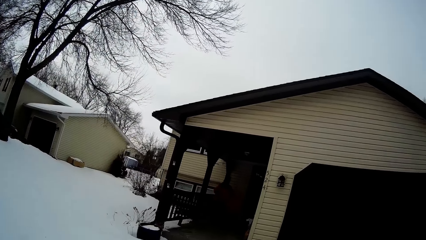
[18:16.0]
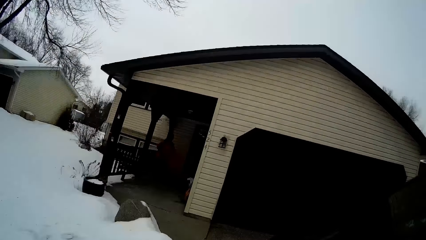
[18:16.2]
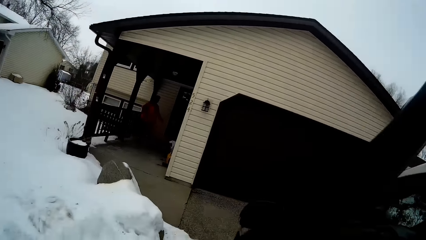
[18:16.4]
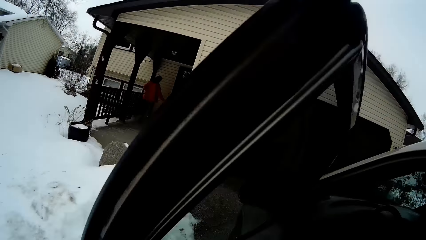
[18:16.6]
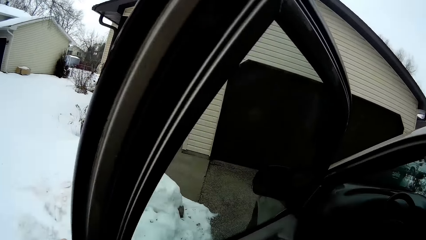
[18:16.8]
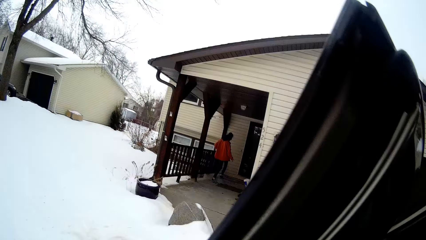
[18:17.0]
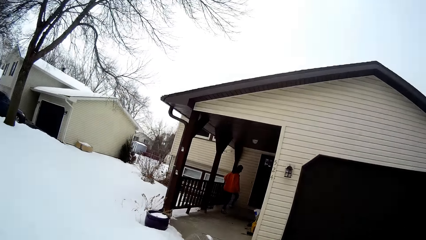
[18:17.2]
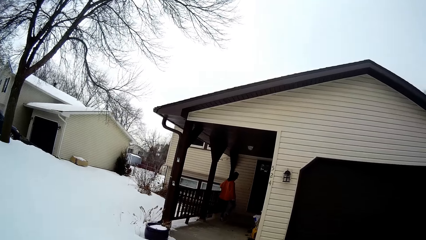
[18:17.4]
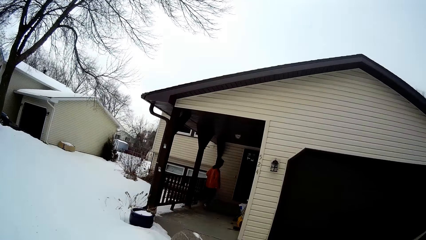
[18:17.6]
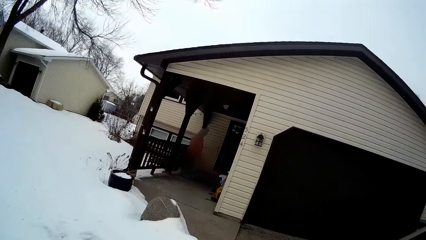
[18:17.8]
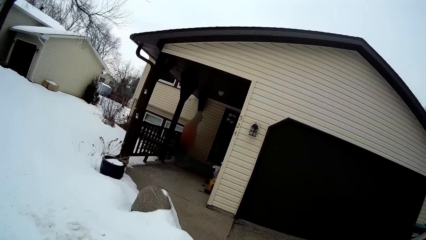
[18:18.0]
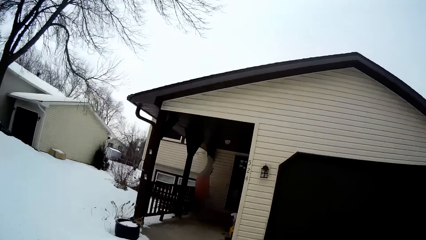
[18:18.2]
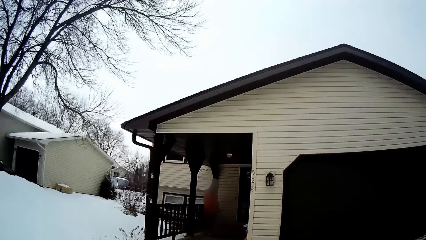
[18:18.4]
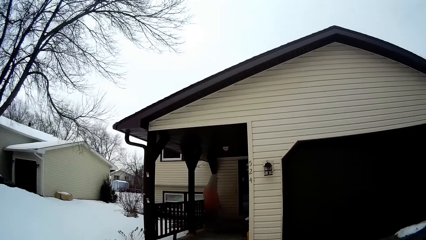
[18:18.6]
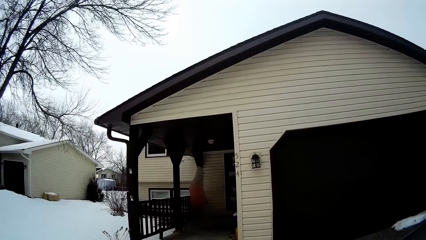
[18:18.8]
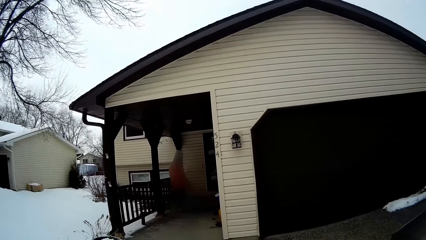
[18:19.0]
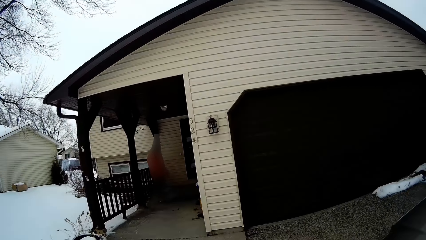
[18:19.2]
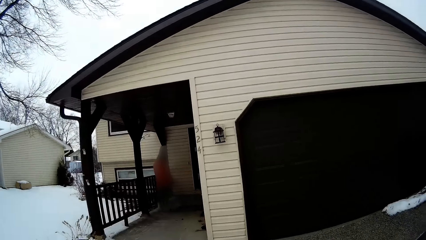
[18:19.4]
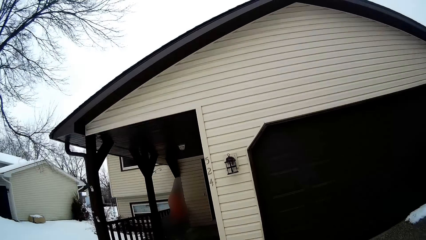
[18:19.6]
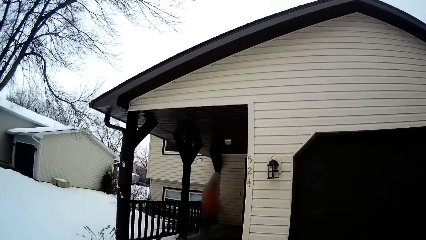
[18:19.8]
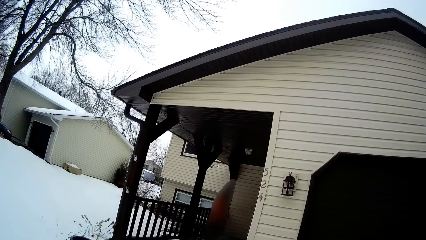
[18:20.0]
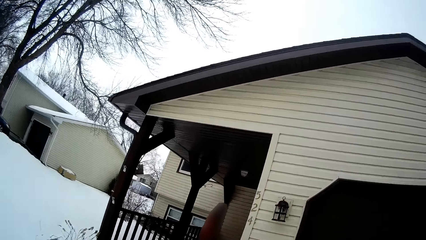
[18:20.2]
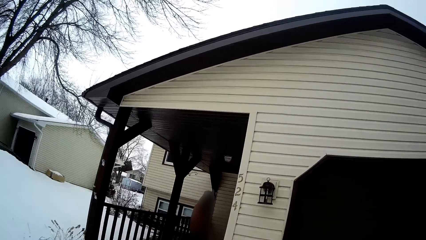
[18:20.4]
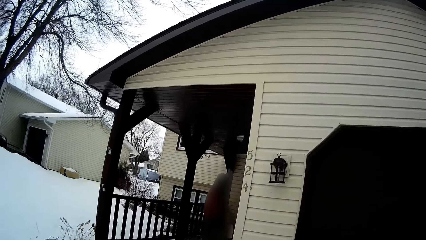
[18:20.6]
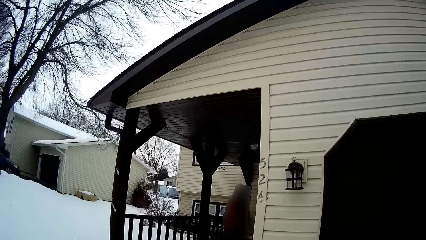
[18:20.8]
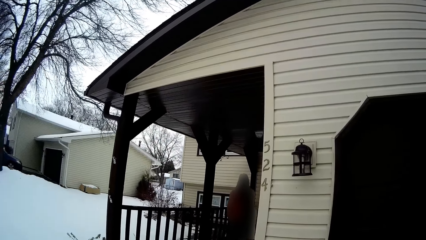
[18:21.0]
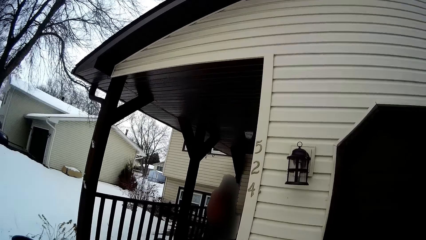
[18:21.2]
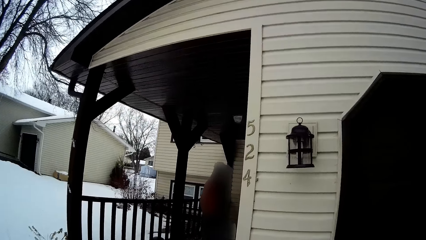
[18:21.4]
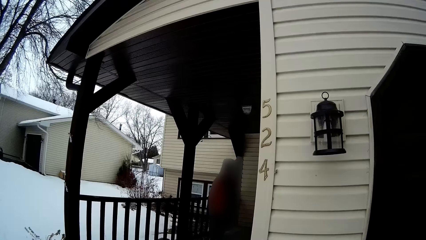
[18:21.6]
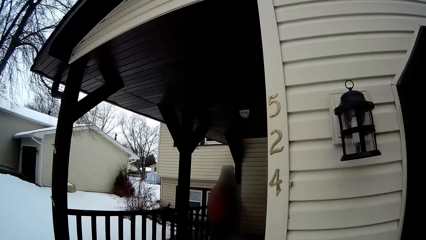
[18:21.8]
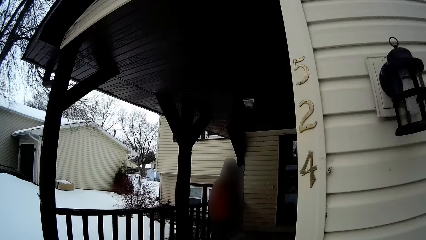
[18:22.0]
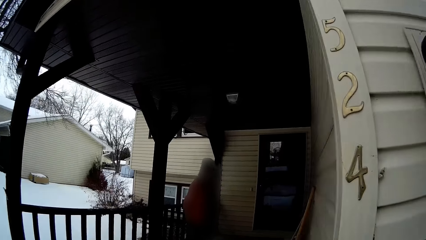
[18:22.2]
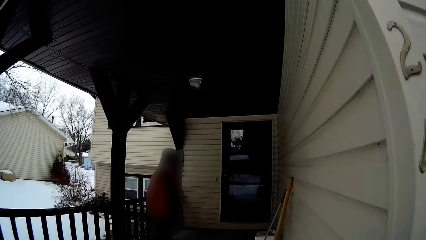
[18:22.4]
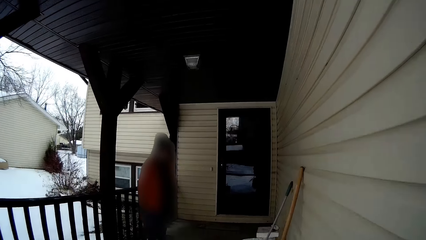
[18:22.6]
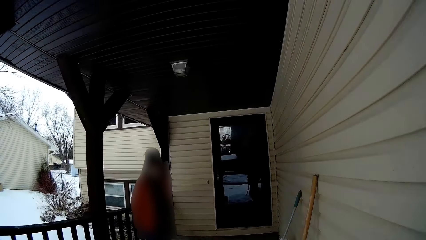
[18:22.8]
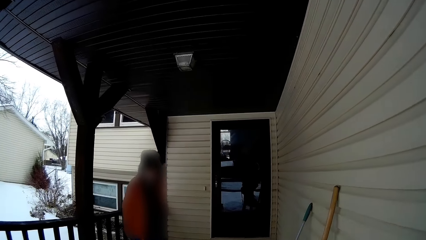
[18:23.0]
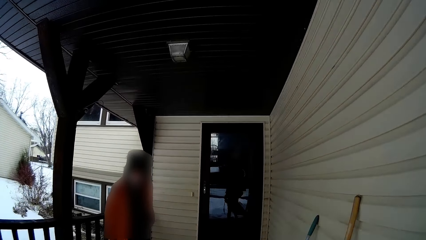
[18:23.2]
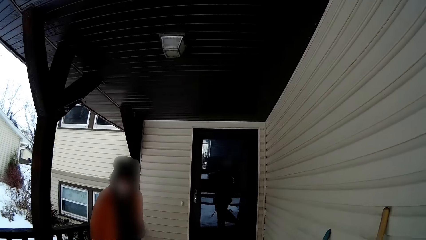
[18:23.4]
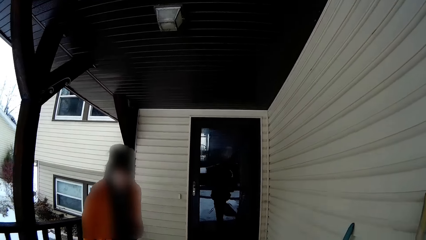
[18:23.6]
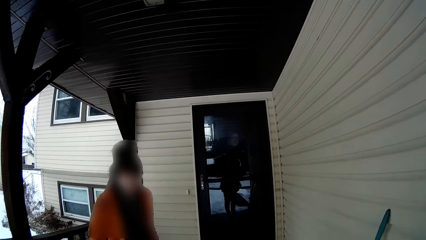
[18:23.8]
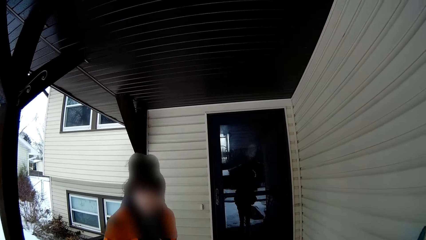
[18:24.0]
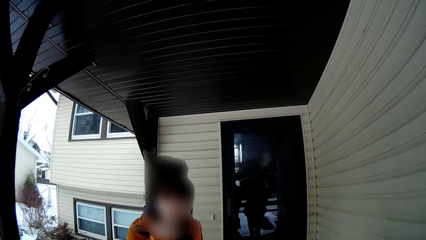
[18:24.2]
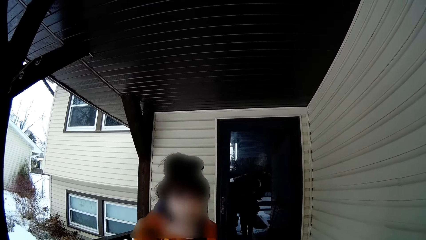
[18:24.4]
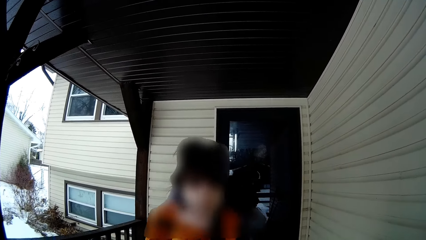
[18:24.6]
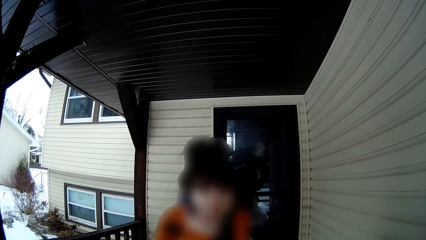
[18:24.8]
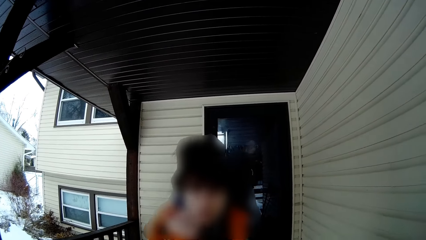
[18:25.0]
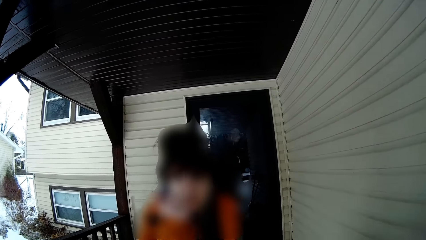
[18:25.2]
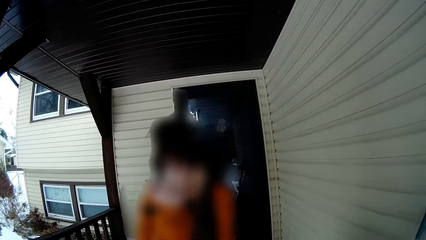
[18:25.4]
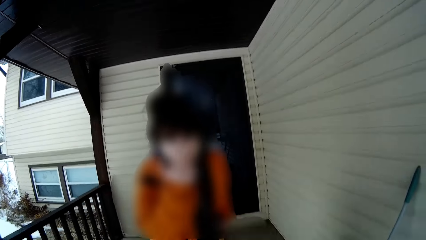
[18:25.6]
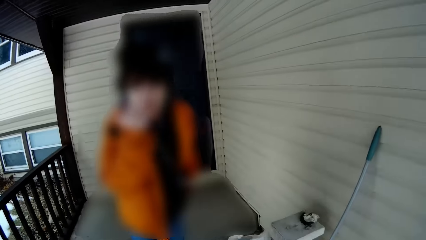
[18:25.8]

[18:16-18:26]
The camera wearer walks to the house. Another girl stands in front of the door. The other girl makes a hand gesture at the camera wearer.

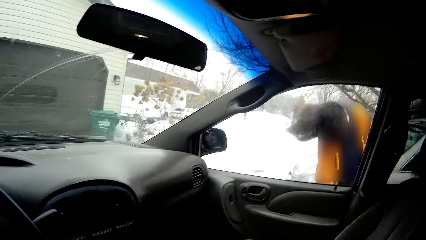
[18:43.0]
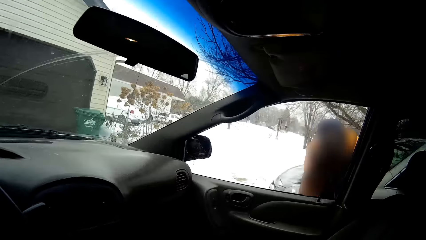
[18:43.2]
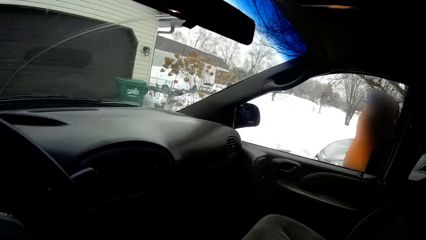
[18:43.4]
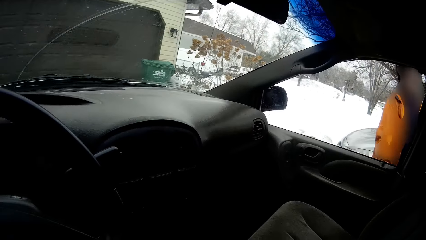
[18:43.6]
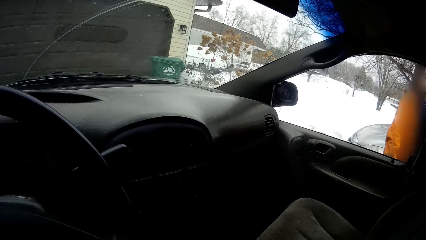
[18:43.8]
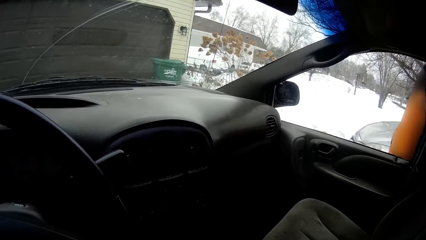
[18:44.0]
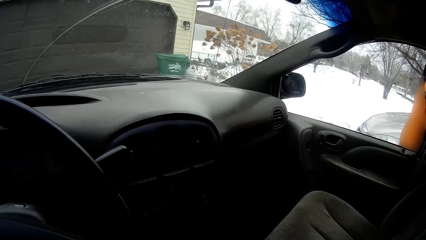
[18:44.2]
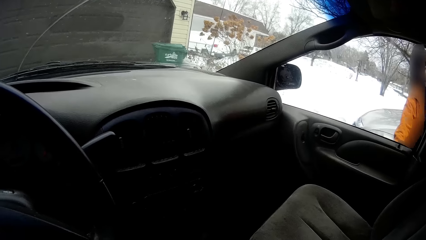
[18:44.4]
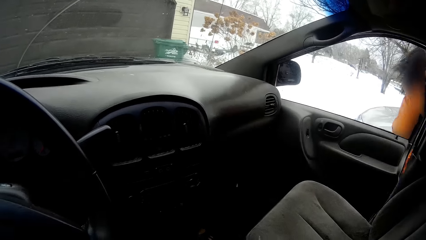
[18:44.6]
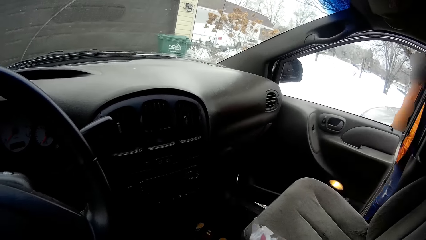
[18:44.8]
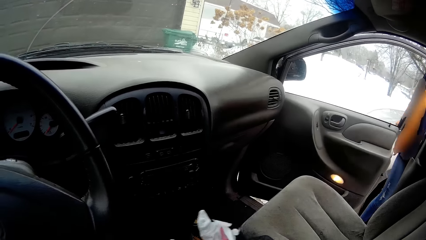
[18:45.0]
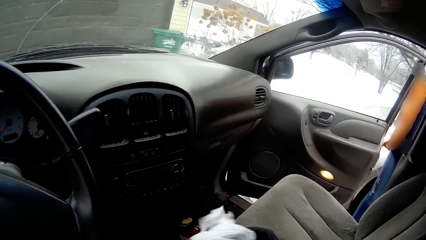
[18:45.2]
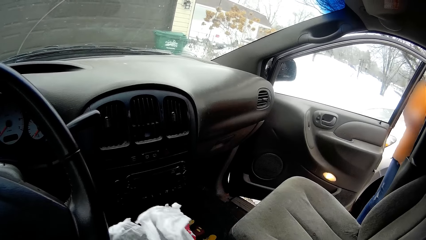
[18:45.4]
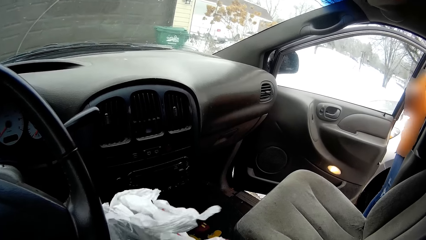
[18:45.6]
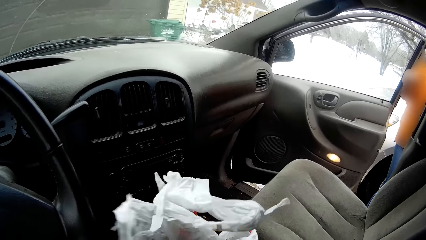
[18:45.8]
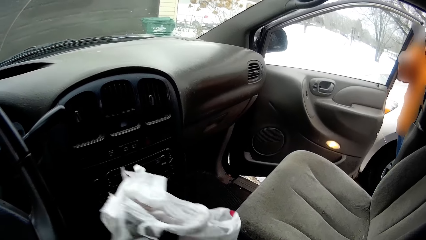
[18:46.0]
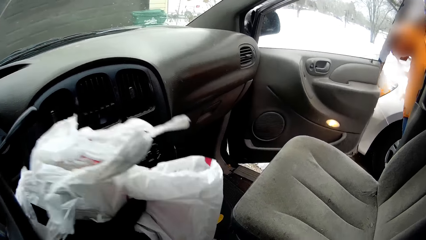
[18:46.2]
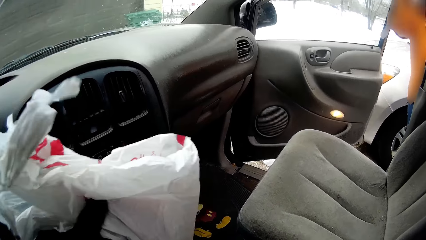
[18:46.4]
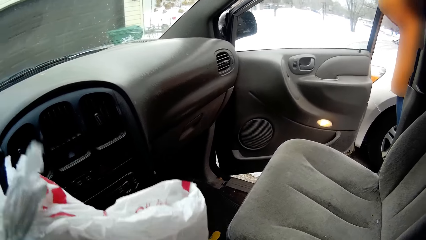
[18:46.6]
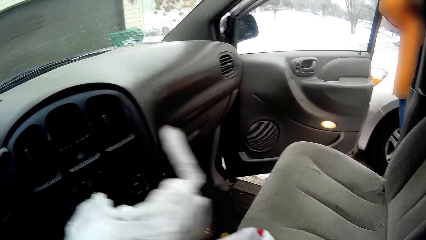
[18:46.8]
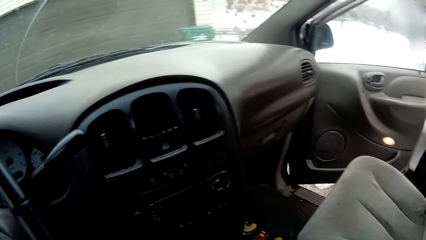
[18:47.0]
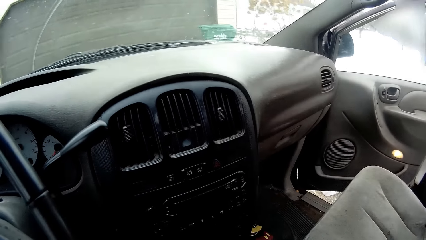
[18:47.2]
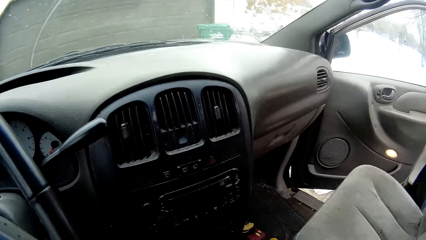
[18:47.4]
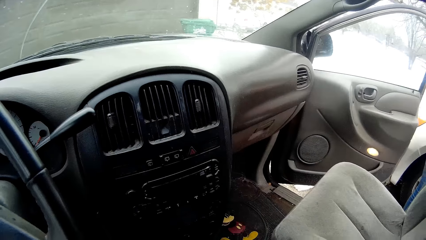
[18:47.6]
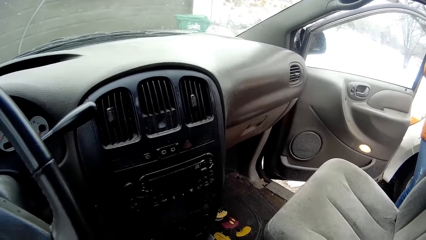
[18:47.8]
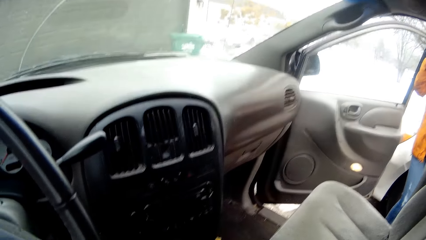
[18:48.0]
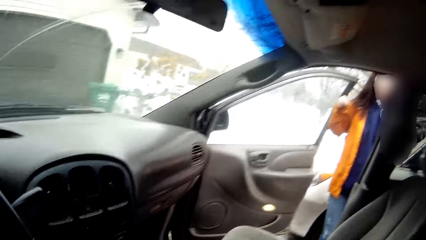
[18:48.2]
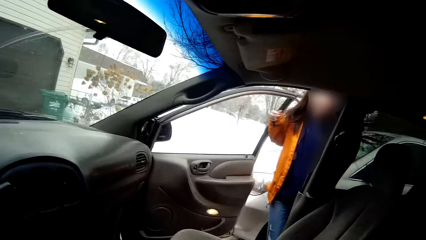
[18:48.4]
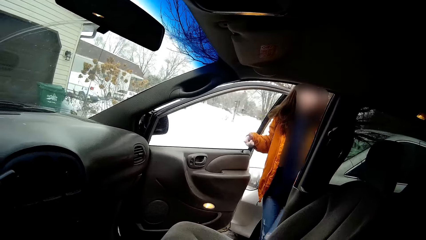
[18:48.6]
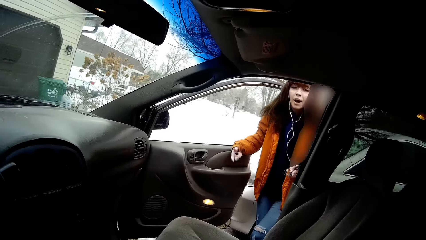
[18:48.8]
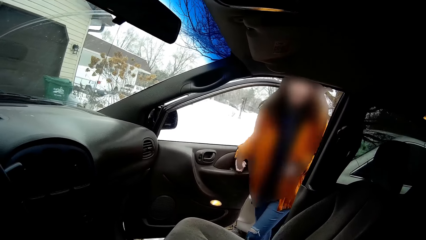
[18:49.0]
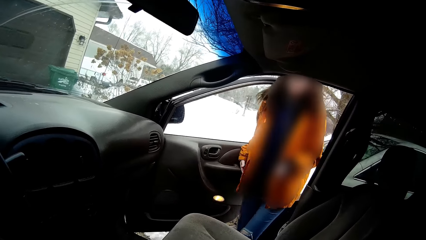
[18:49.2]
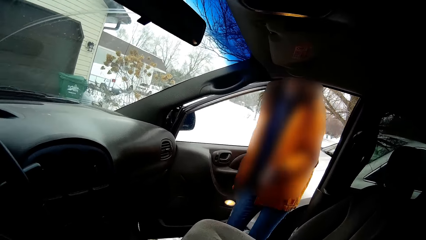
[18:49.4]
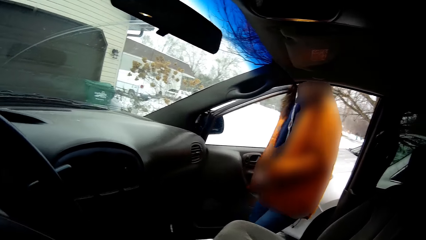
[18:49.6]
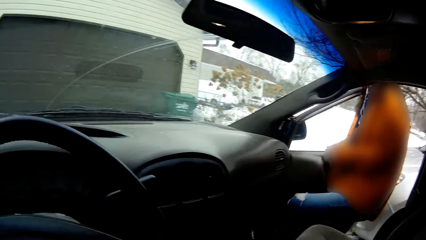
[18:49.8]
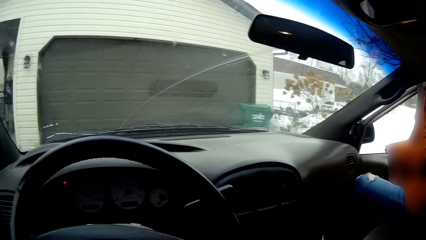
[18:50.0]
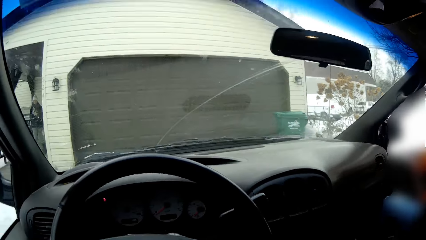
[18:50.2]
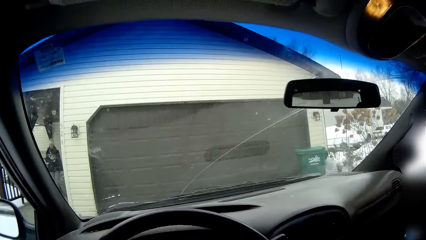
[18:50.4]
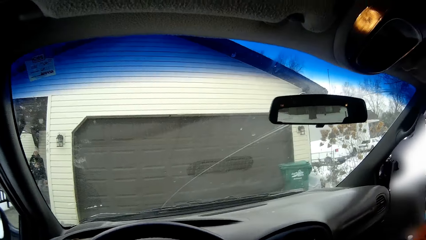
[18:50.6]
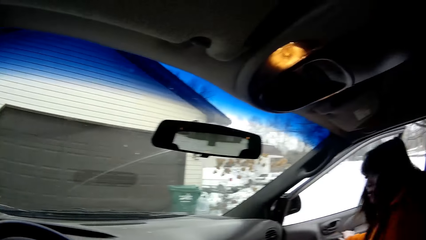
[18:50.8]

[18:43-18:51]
A girl sways her long hair. The girl opens the front passenger door of the minivan with her right hand. The camera wearer lifts a plastic bag with her left hand. The girl gets into the minivan. The girl sits in the car.
